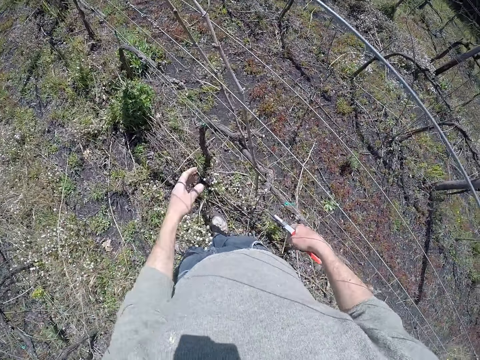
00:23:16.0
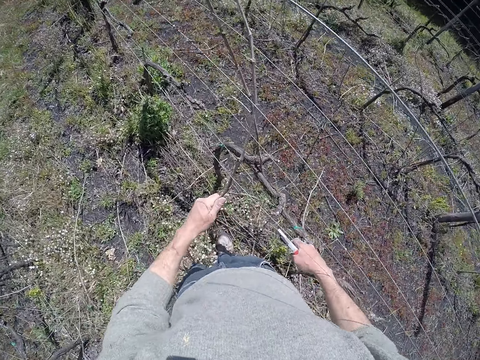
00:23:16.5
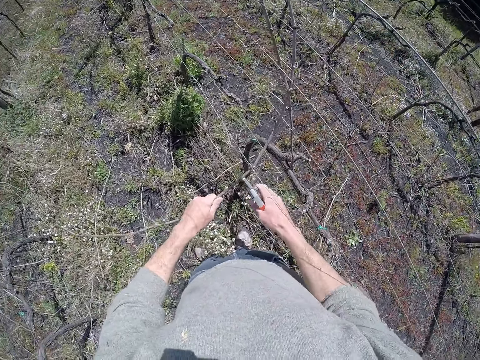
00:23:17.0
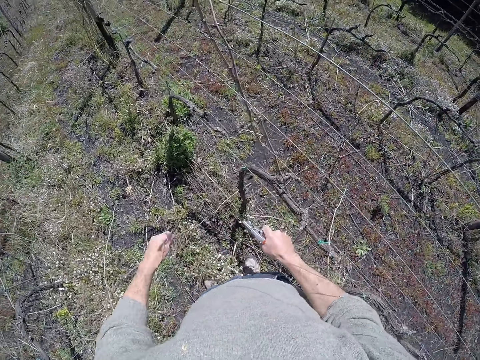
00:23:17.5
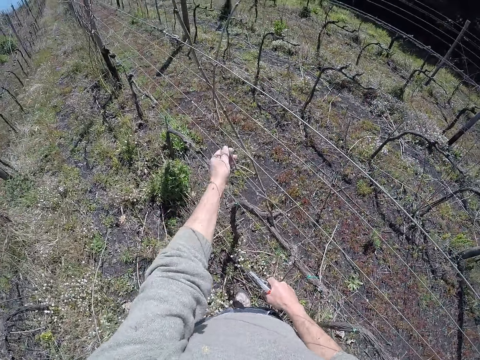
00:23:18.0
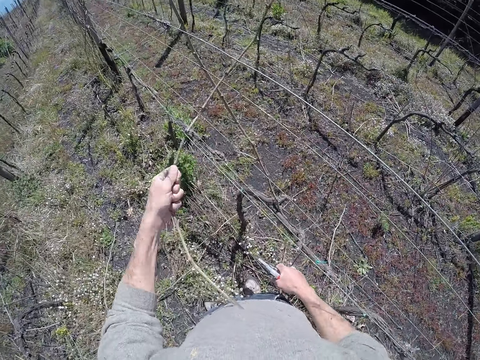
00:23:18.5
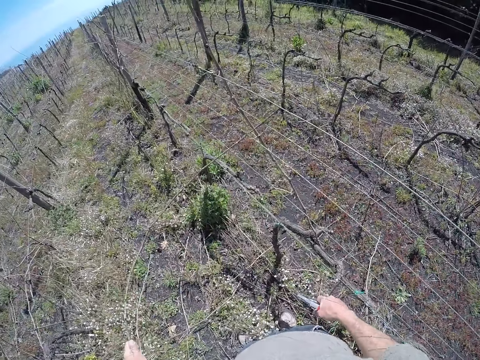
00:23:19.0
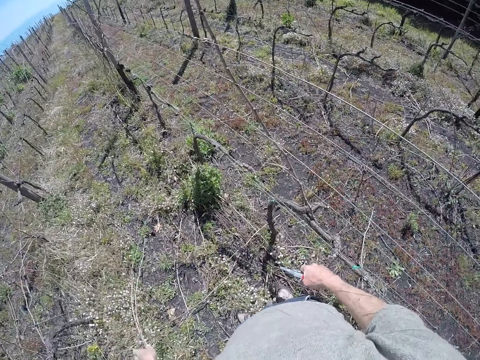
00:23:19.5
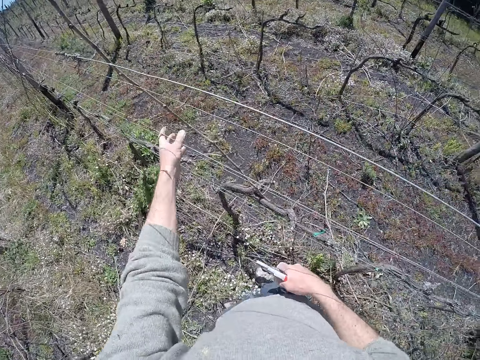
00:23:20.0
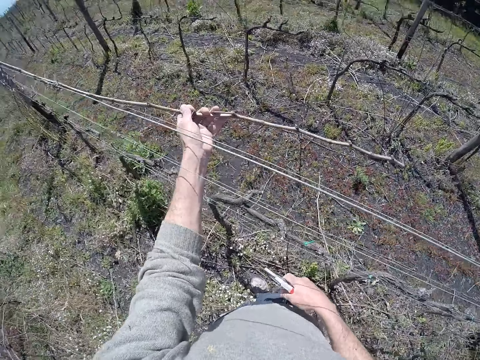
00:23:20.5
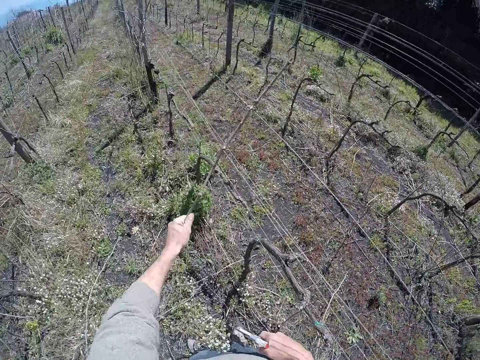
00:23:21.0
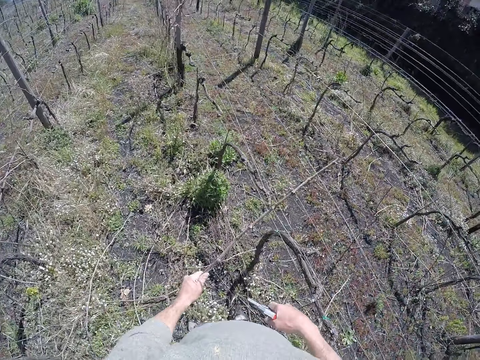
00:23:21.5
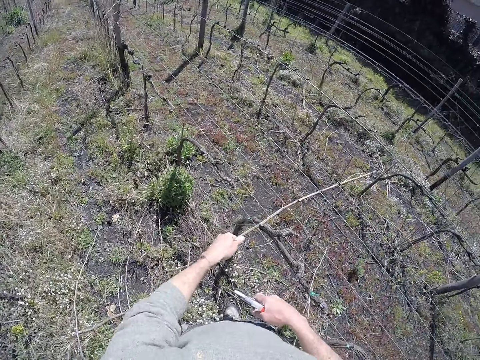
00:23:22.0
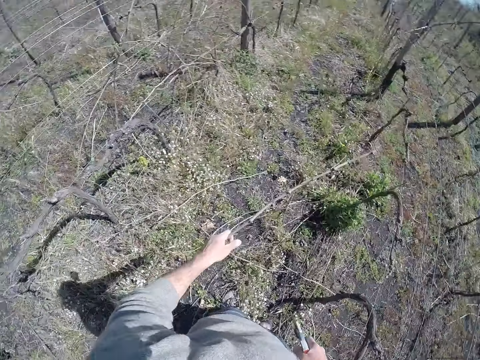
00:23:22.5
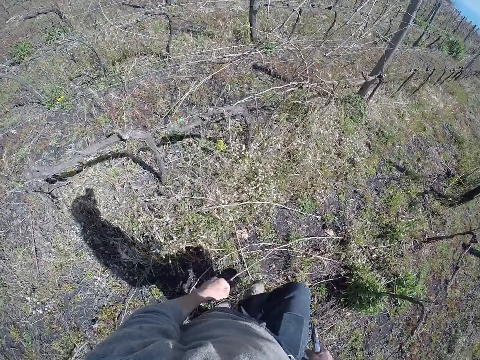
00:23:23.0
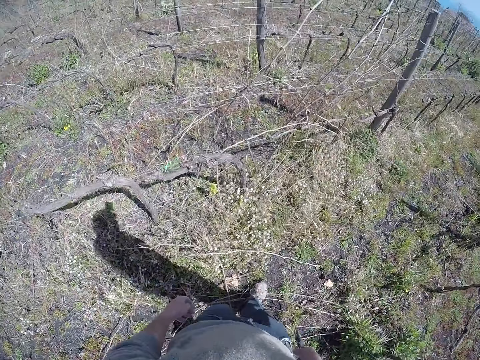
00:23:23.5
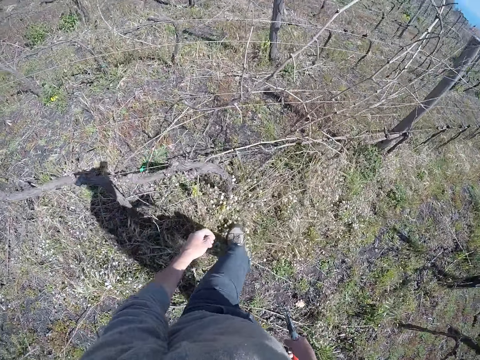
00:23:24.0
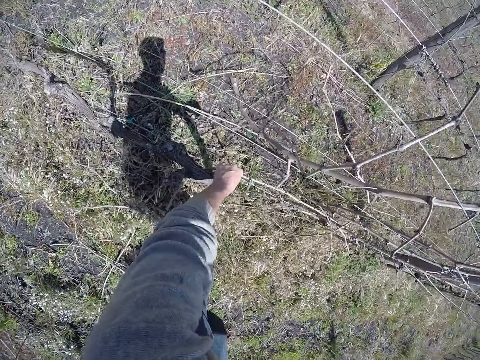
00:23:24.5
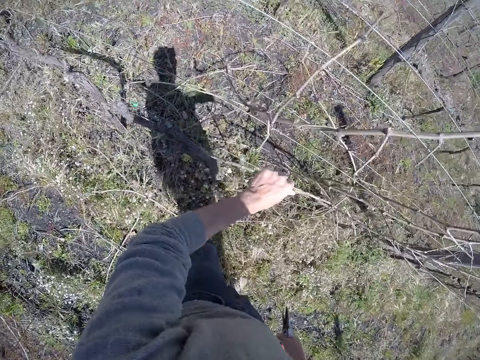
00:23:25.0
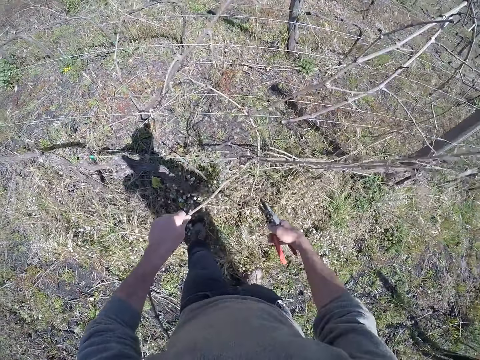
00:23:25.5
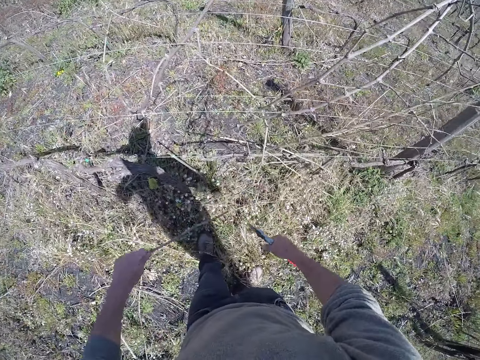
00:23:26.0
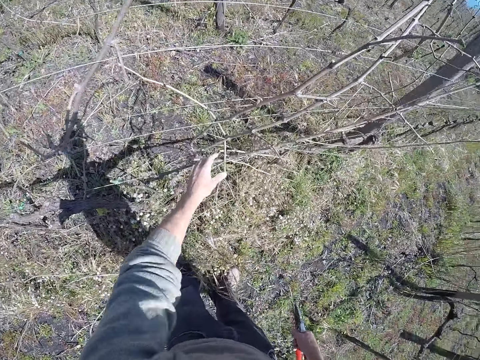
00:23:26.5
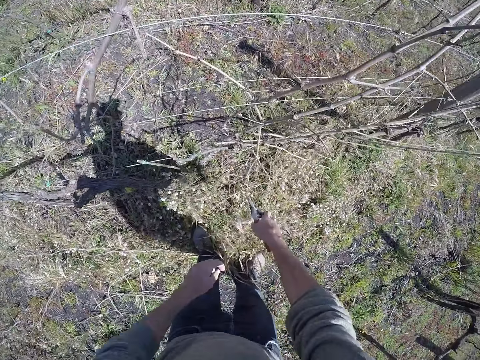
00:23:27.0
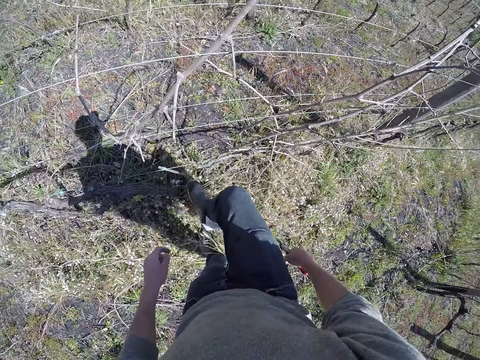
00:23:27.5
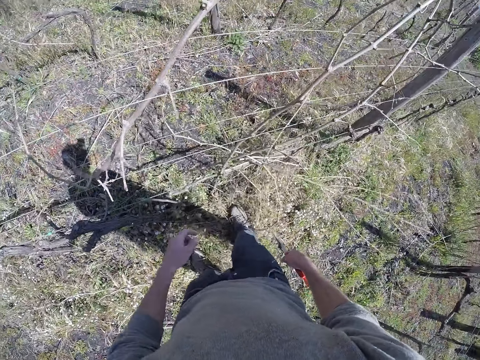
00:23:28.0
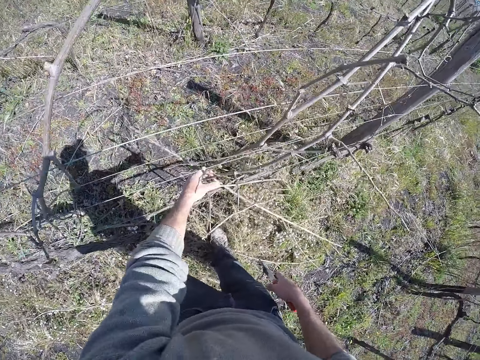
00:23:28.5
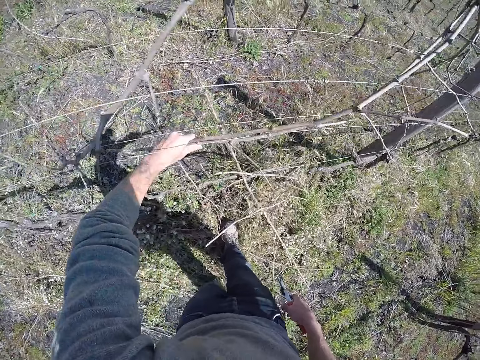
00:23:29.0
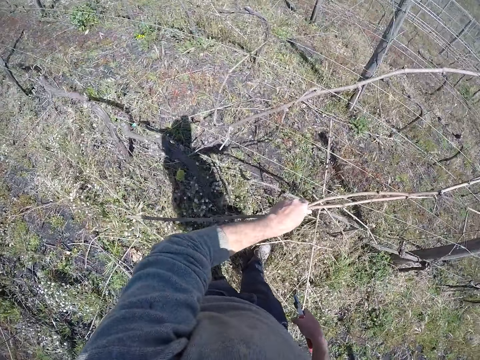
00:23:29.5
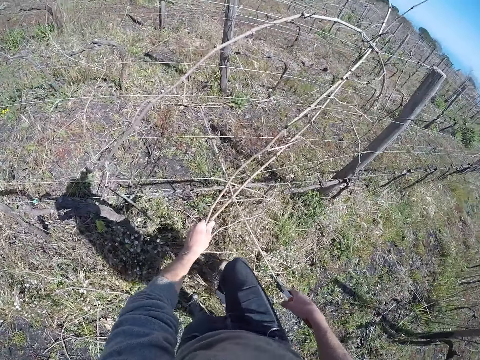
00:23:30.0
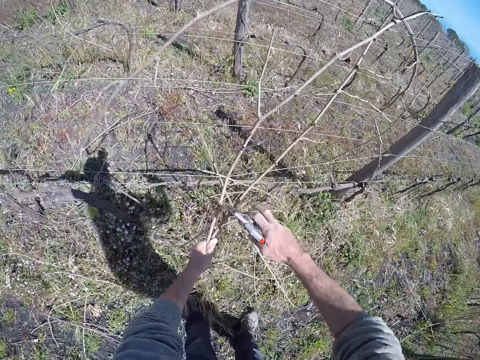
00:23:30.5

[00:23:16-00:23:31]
The camera wearer drops the stick on the ground with his left hand. He pulls a stick away from the fence with his left hand. He cuts the stick on the fence with the pair of pliers in his right hand. He drops the stick on the ground with his left hand. He pulls a stick away from the fence with his left hand. He drops the stick on the ground with his left hand. He pulls a stick away from the fence with his left hand. He drops the stick on the ground with his left hand. He walks. He pulls a stick away from the fence with his left hand. He cuts the stick on the fence with the pair of pliers in his right hand. He drops the stick on the ground with his left hand. He kicks a stick on the ground close to the fence with his right leg. He pulls a stick away from the fence with his left hand.

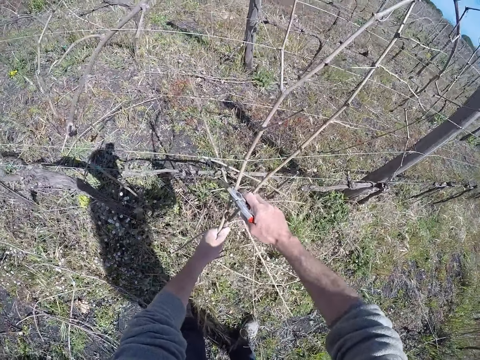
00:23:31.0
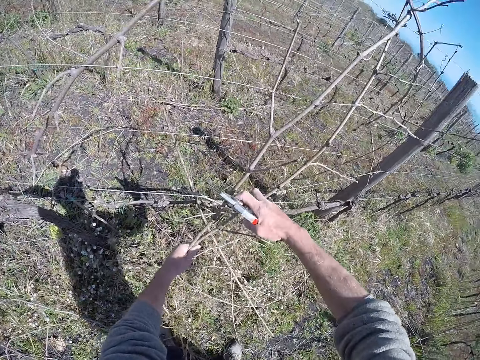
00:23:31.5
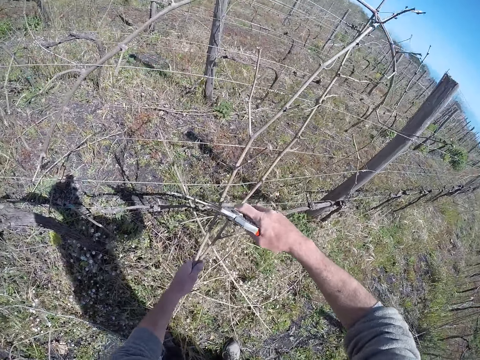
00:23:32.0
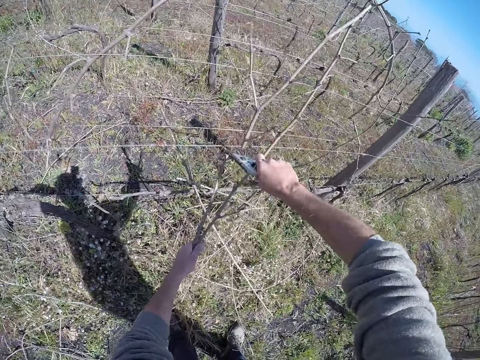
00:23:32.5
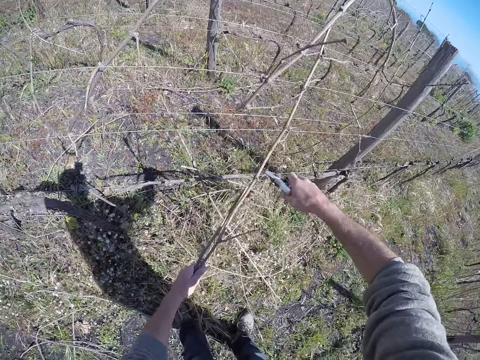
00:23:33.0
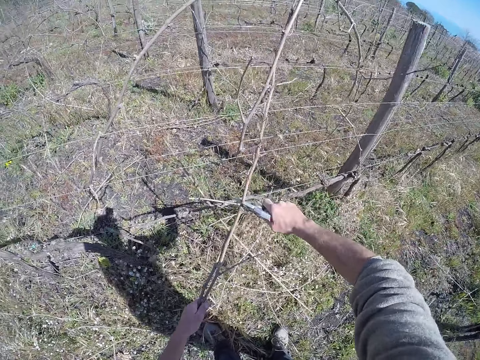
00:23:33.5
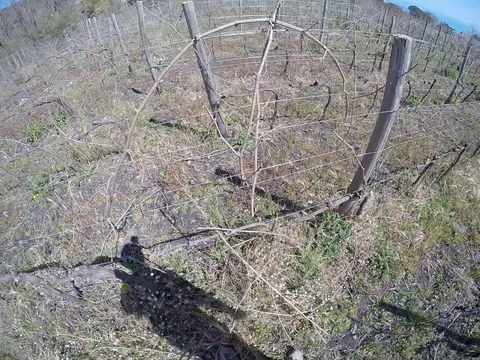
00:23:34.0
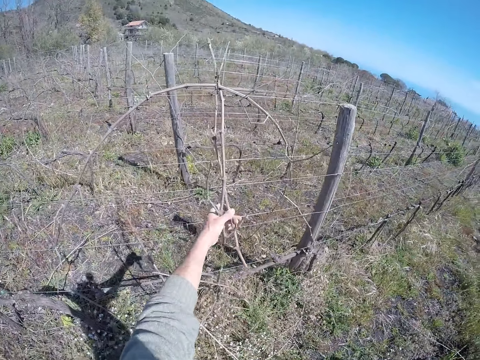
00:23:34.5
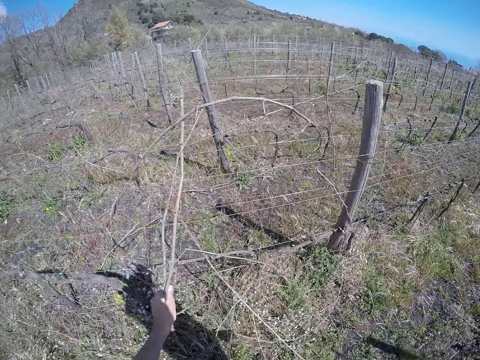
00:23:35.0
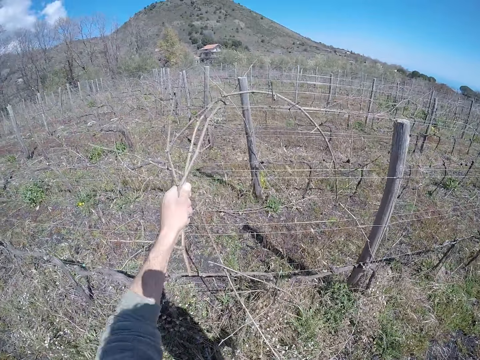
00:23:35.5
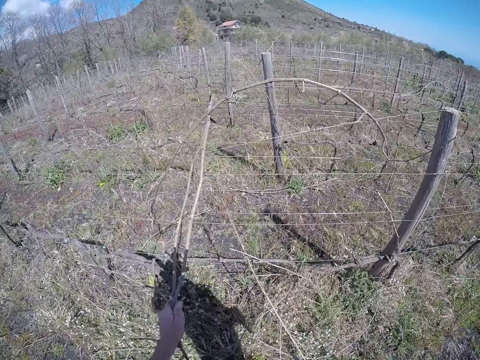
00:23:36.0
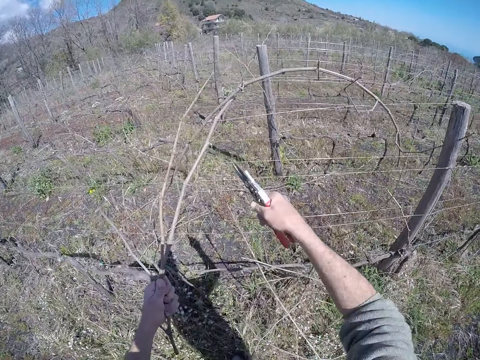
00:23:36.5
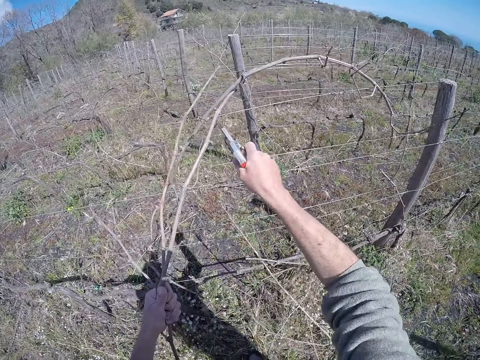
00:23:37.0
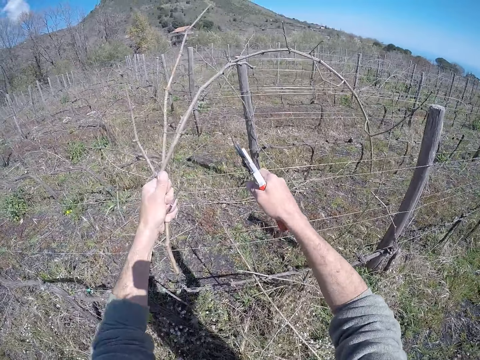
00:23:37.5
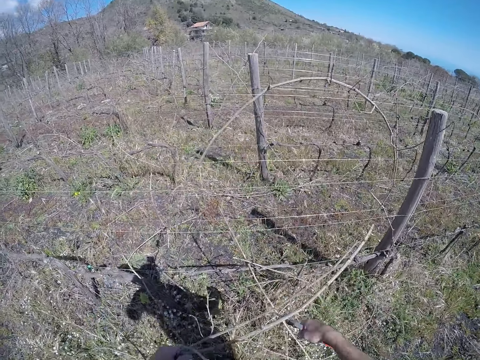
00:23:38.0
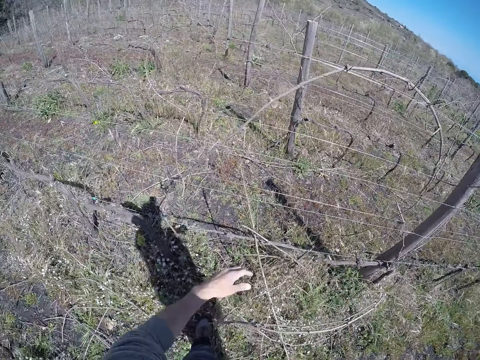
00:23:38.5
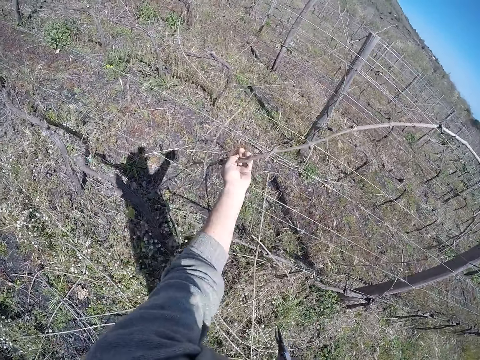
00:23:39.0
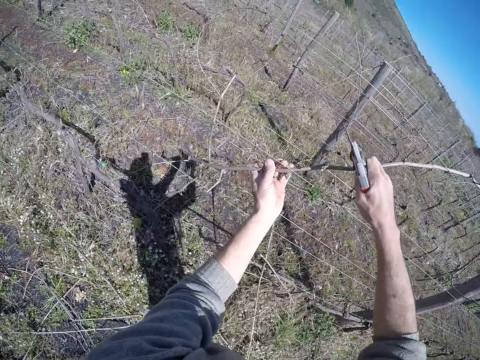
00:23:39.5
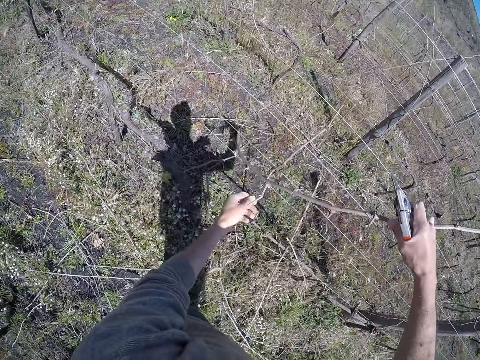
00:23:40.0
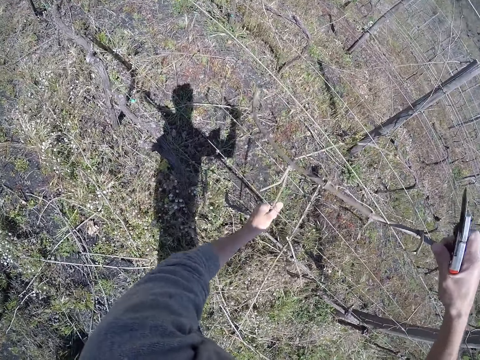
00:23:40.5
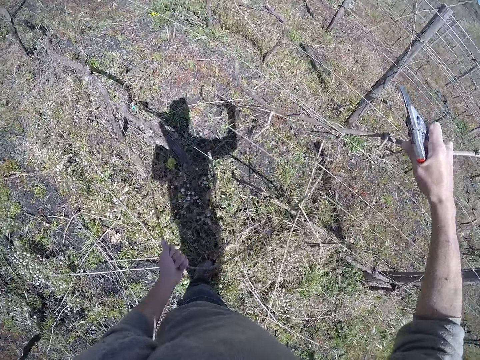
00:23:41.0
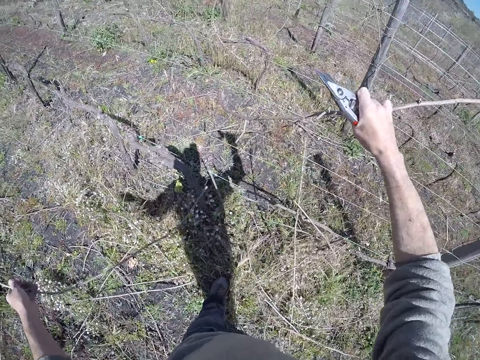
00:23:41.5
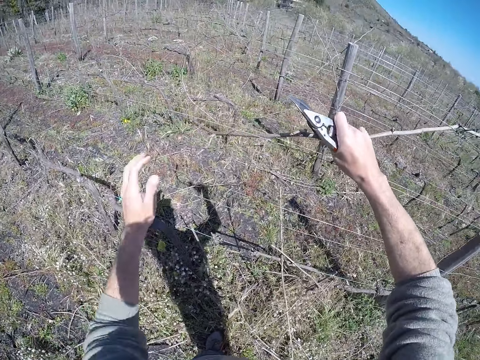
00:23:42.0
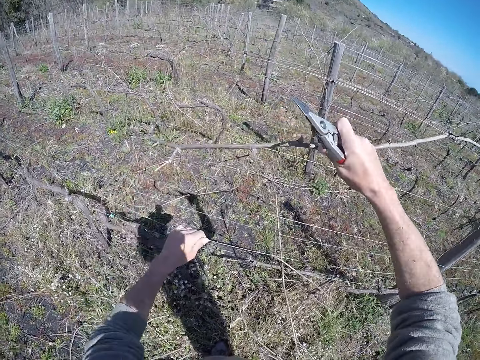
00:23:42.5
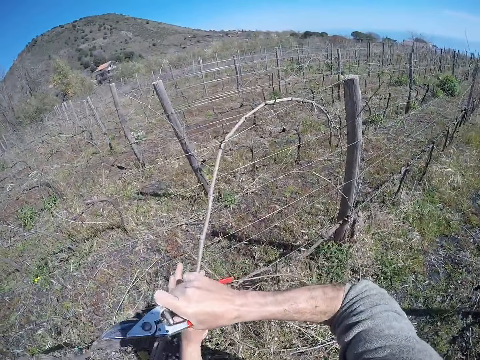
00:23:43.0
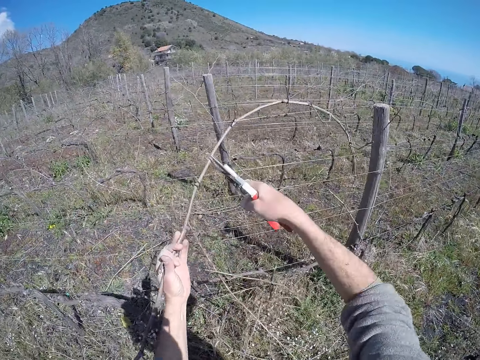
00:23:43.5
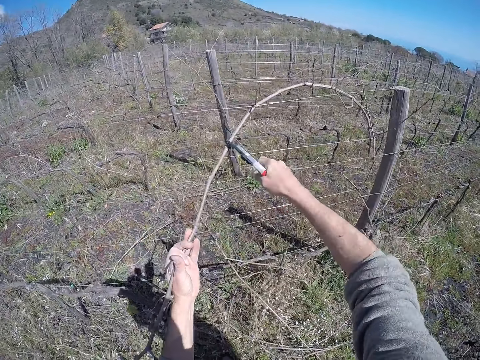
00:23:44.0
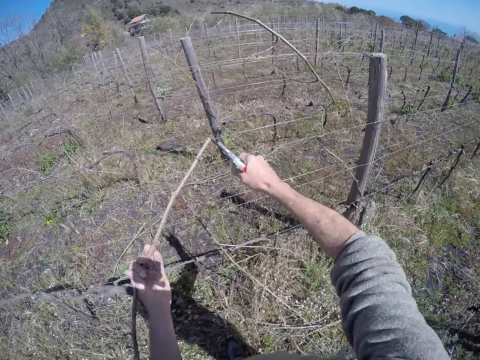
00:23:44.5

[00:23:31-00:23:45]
The camera wearer cuts the stick on the fence with the pair of pliers in his right hand. He cuts the stick on the fence with the pair of pliers in his right hand again. He drops the sticks on the ground with his left hand. He pulls a stick away from the fence with his left hand. He cuts the stick on the fence with the pair of pliers in his right hand. He drops the stick on the ground with his left hand. He holds a stick on the fence with his left hand. He holds the stick on the fence with his right hand. He pulls a stick away from the fence with his left hand. He drops the stick on the ground with his left hand. He adjusts the wire on the fence with his left hand. He picks a stick. He passes the stick in his right hand to his left hand. He cuts the stick on the fence with the pair of pliers in his right hand.
